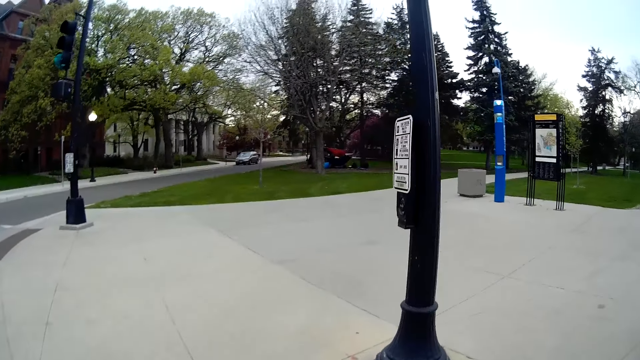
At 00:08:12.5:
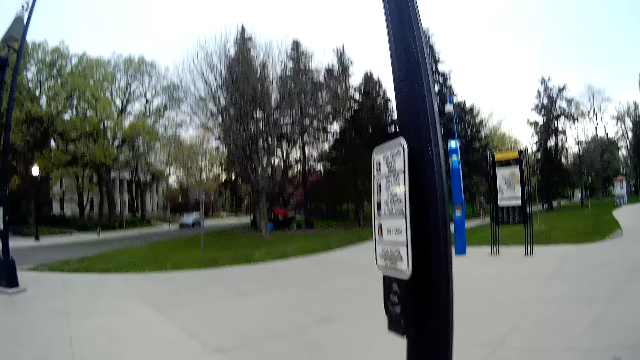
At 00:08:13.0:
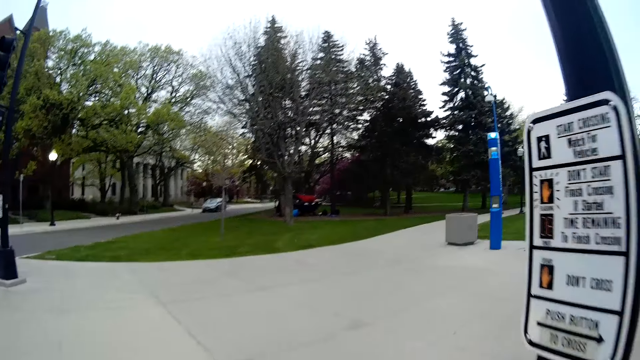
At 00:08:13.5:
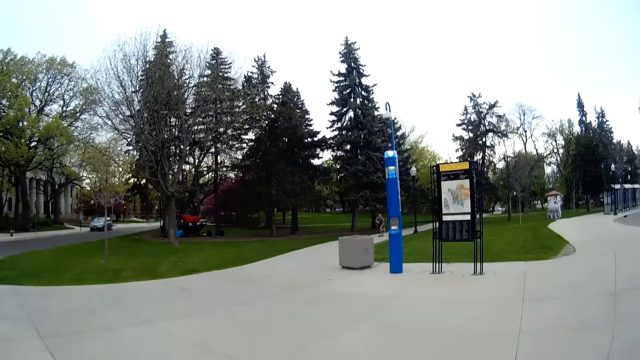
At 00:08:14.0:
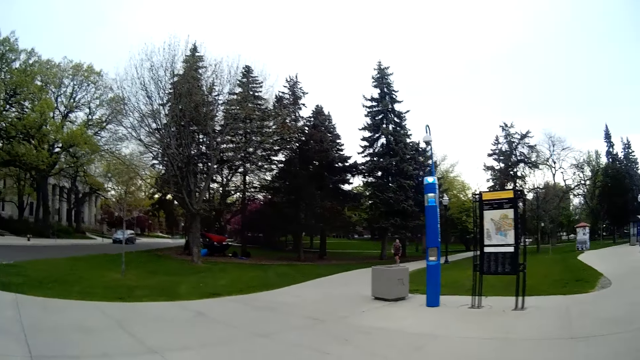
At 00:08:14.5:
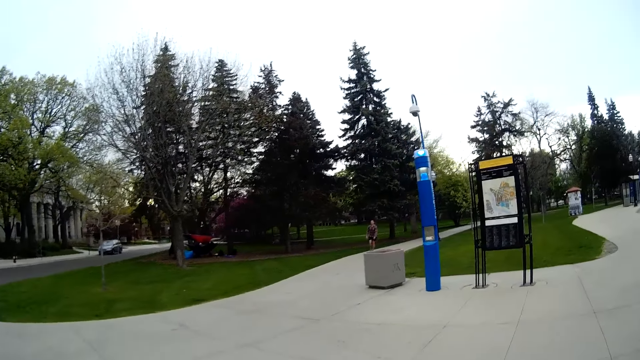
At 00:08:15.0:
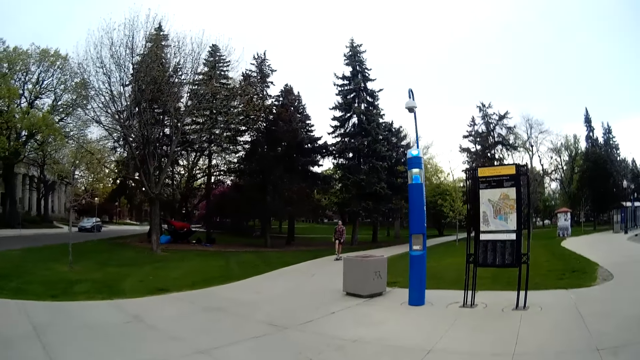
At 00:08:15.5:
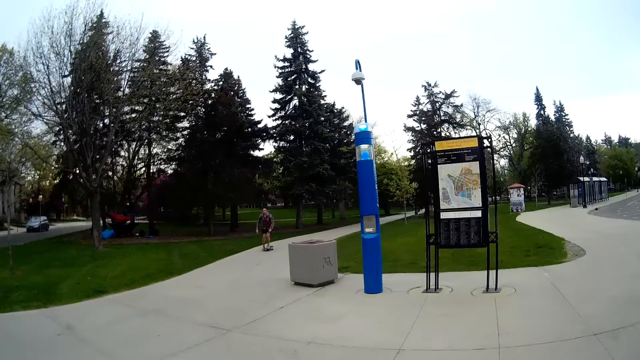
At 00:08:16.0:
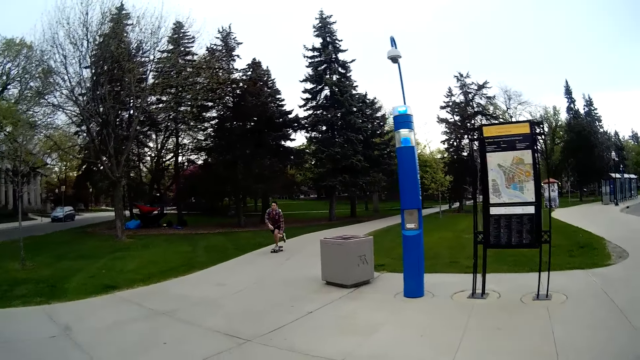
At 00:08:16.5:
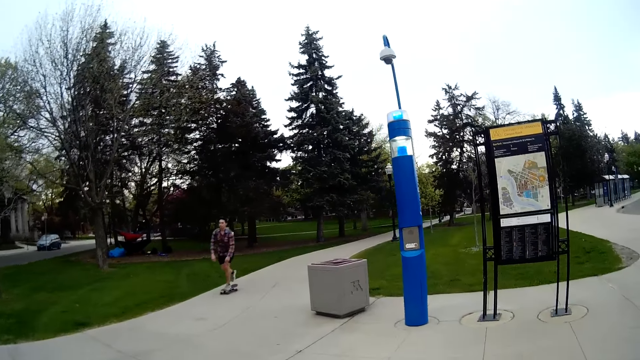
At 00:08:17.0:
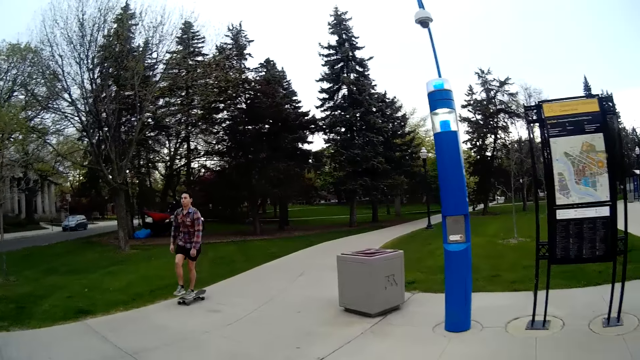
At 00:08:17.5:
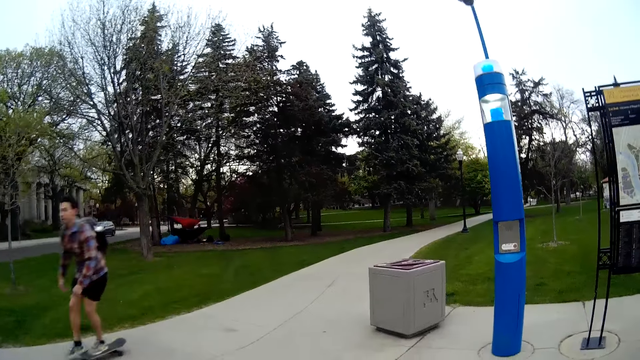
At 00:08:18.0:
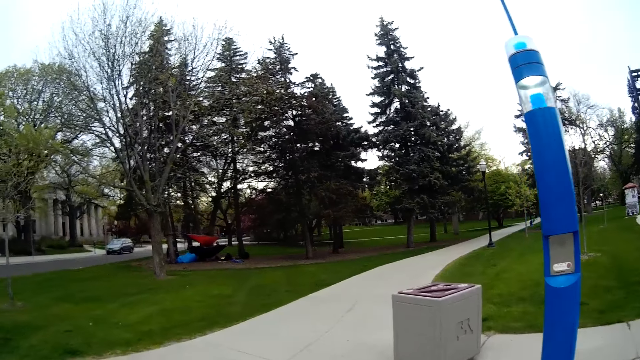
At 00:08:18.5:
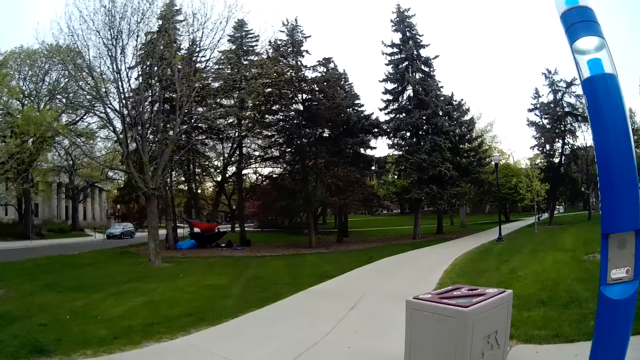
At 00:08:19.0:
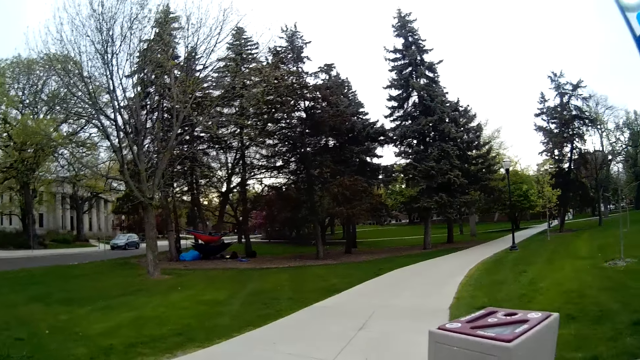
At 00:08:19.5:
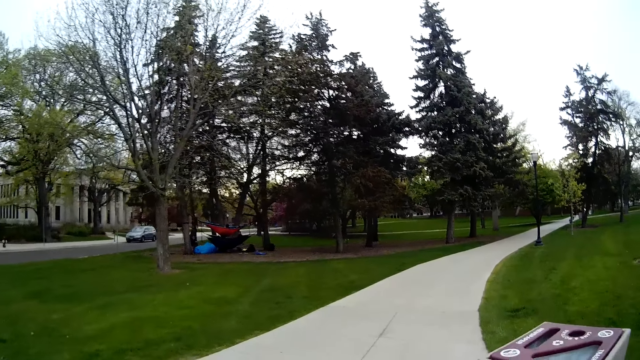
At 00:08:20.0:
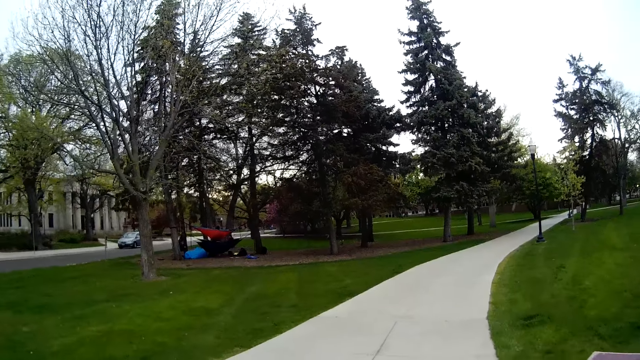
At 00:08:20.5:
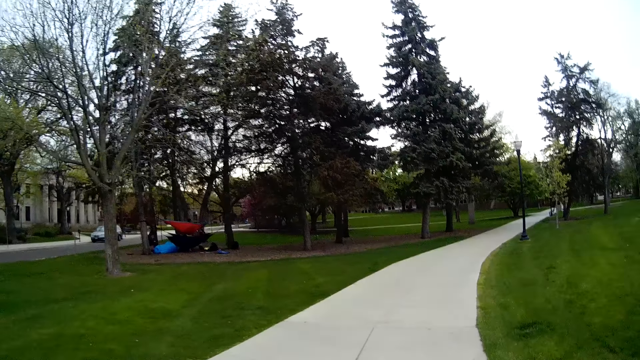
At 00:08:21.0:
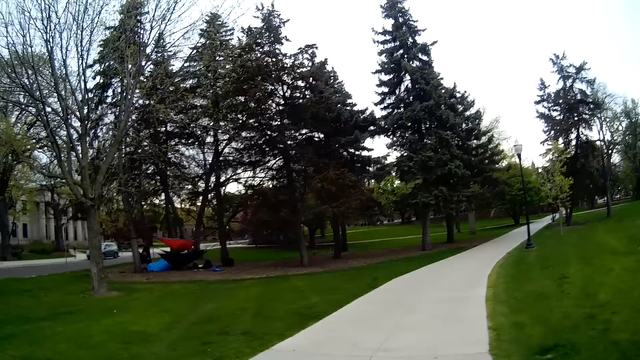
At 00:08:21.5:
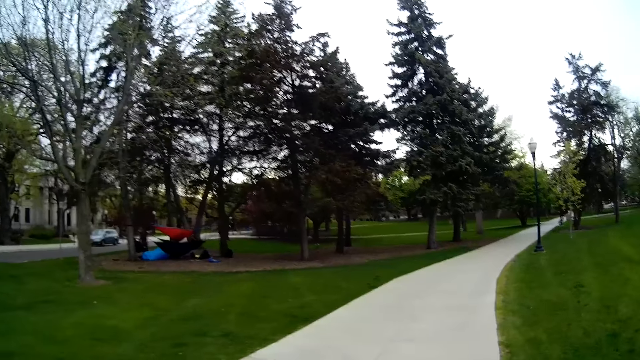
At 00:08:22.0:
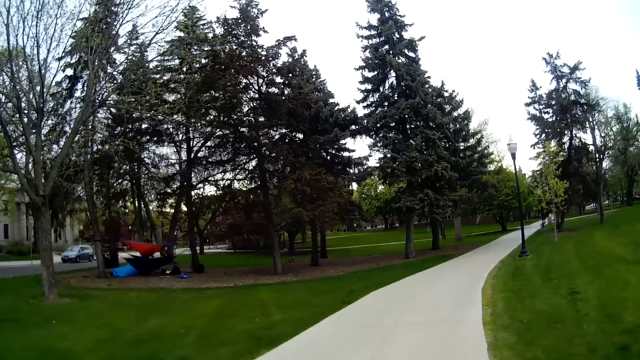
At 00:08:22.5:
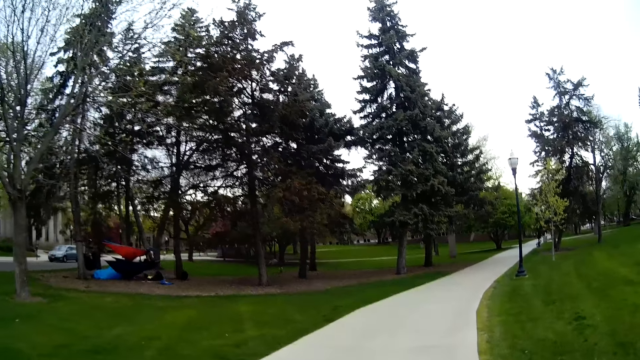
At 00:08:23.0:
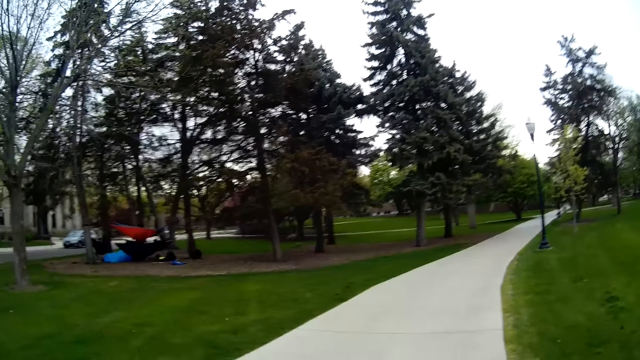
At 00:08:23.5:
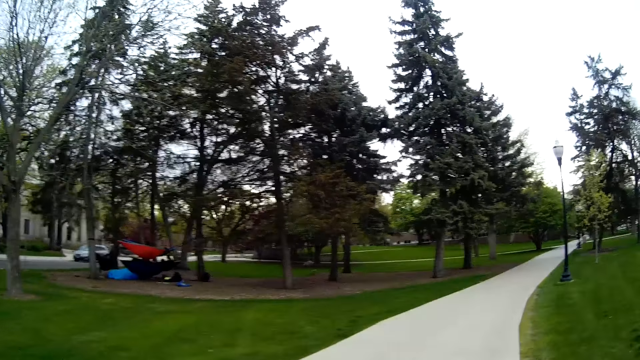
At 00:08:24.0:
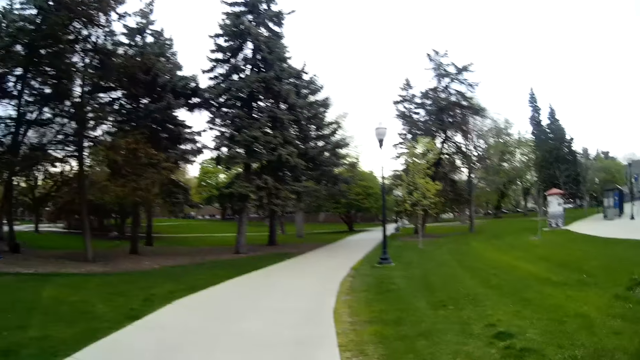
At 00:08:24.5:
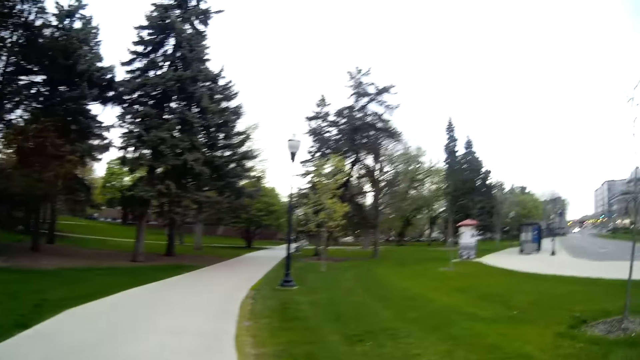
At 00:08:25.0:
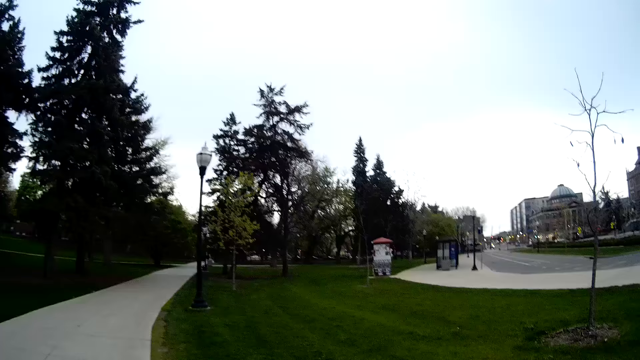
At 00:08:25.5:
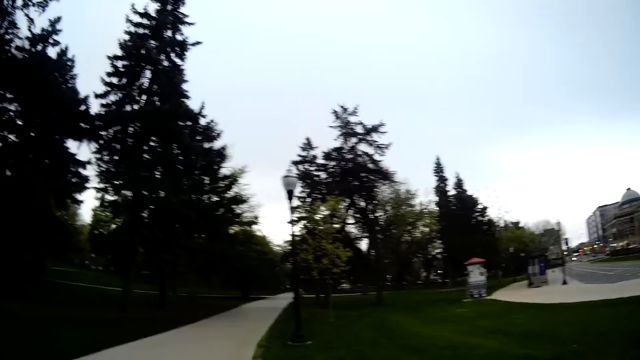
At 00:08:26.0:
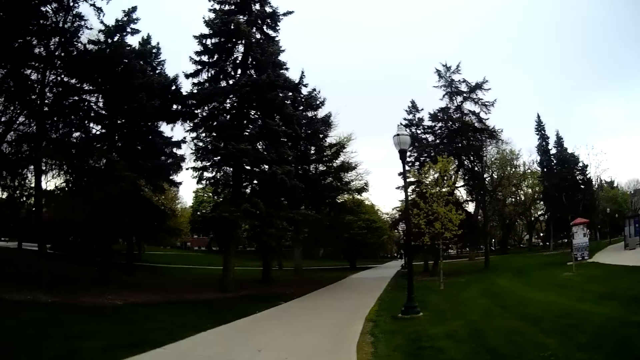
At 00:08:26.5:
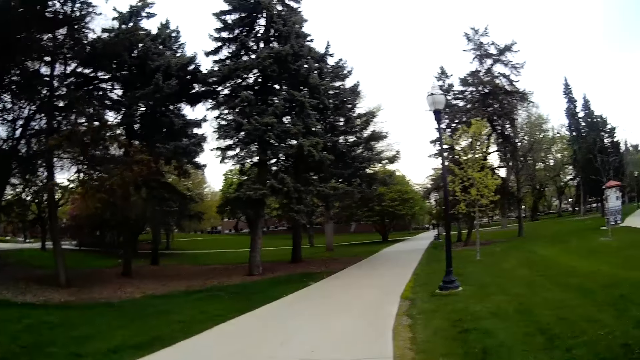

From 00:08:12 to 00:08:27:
The camera wearer takes a stroll in the park. They walk past a man on a skateboard. They walk on the sidewalk.

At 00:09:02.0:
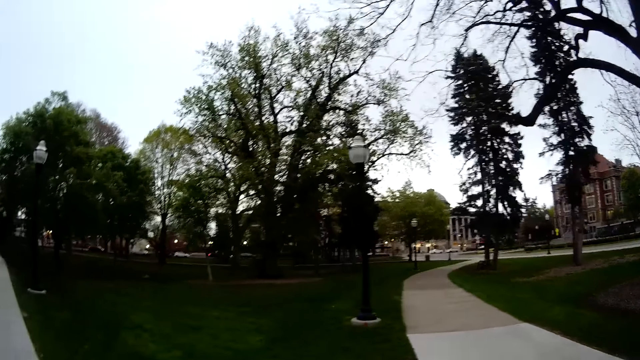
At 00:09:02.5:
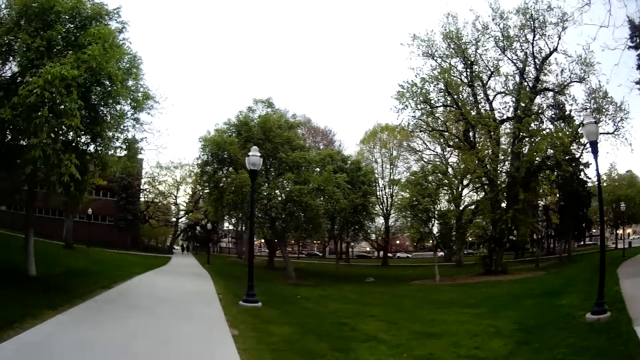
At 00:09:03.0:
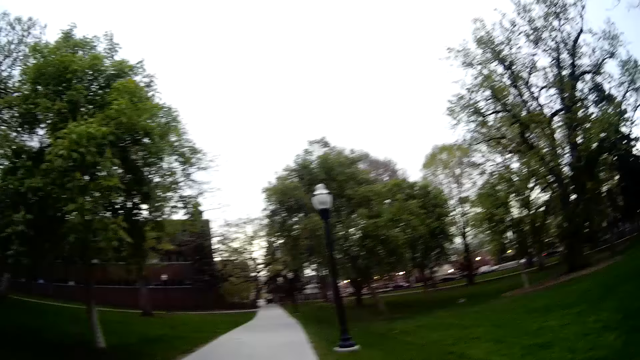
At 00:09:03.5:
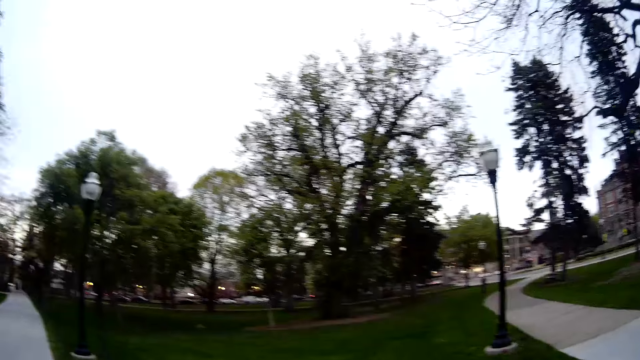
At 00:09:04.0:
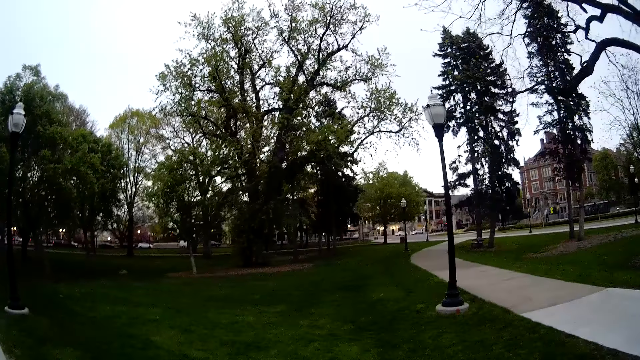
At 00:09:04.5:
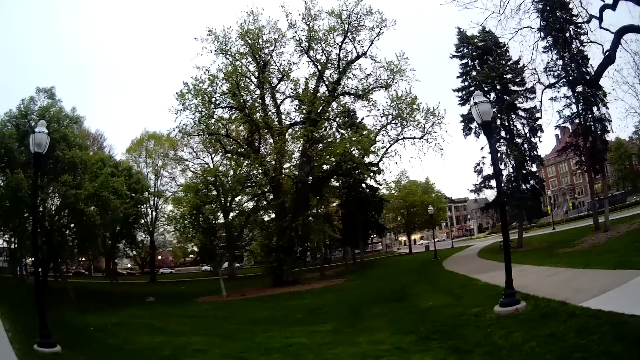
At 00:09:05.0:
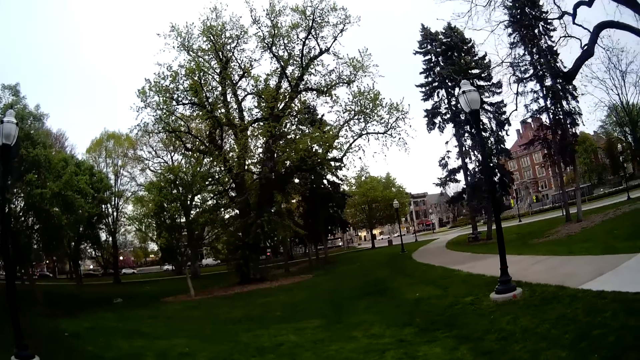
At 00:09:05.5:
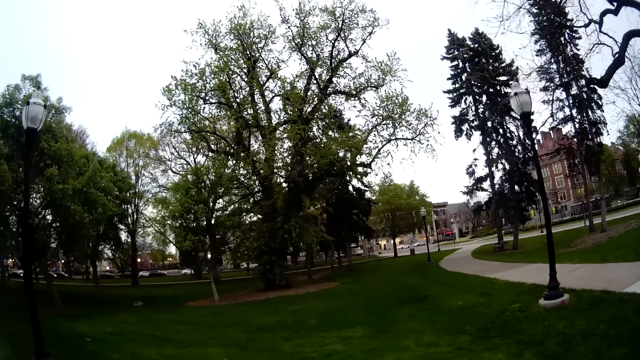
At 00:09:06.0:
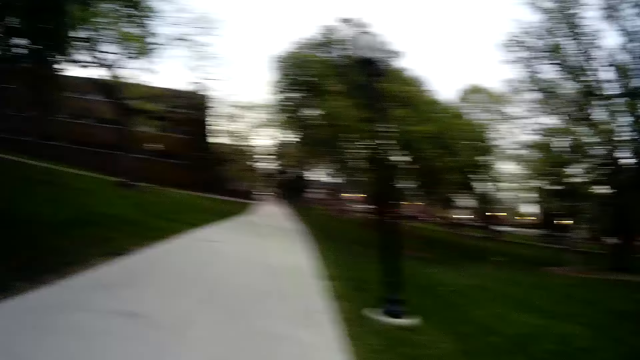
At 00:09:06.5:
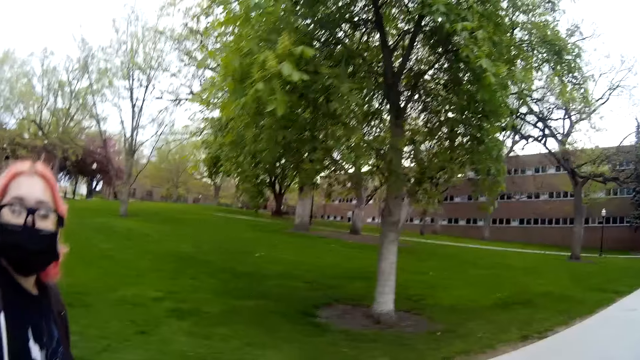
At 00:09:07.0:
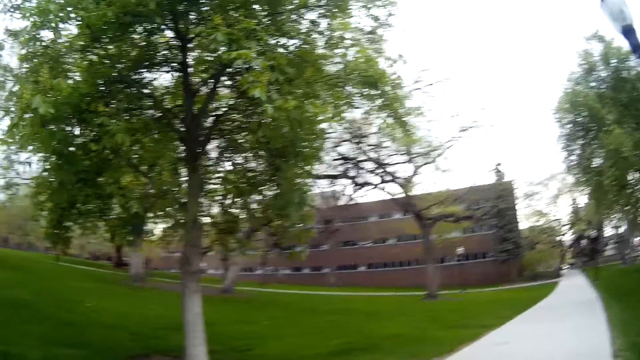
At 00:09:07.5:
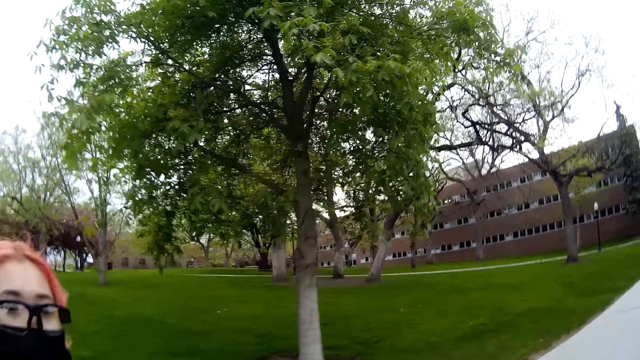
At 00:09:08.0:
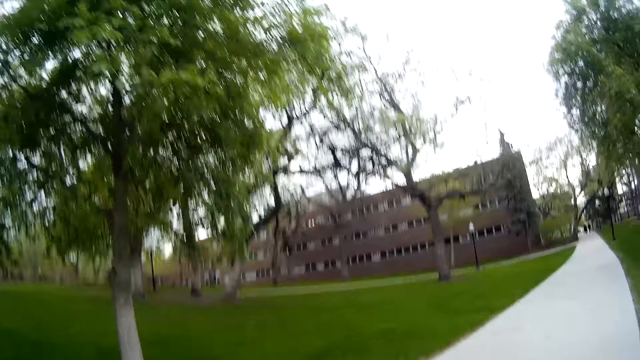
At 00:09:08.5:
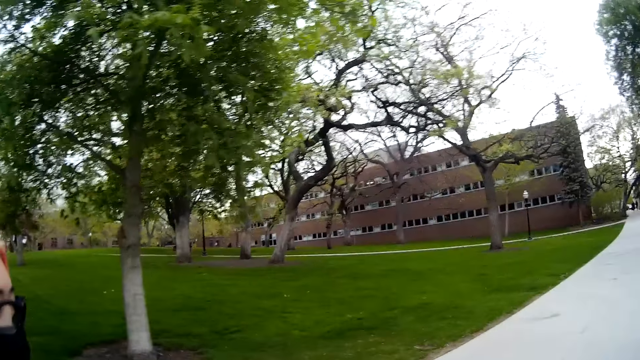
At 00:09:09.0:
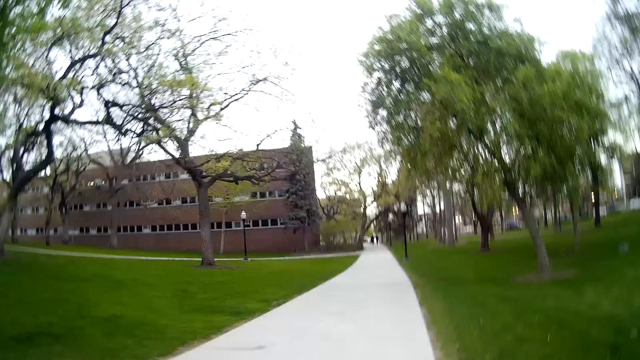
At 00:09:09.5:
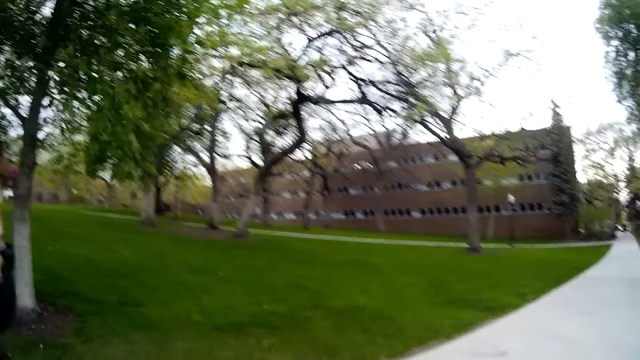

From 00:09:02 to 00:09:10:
A woman converses. The camera wearer turns around.
